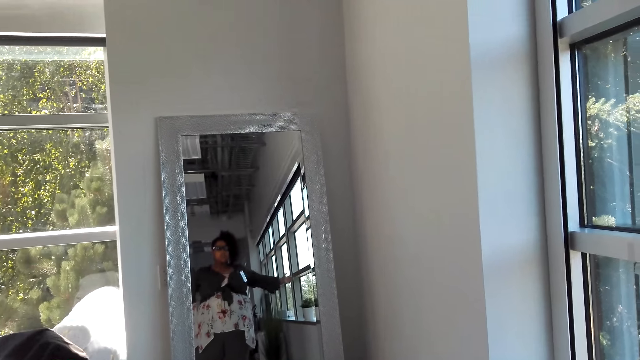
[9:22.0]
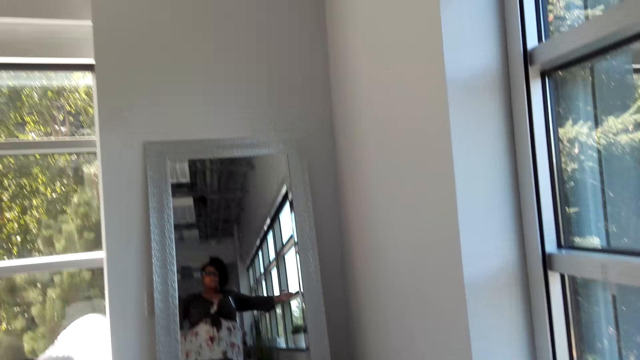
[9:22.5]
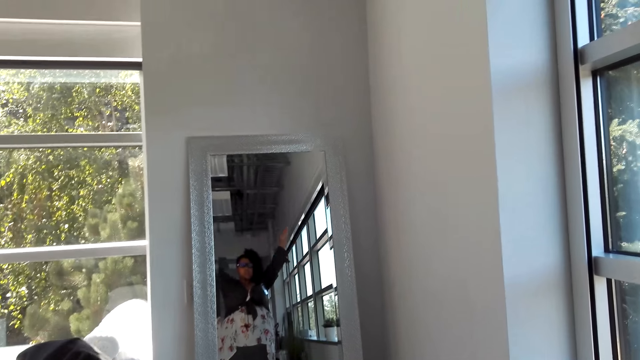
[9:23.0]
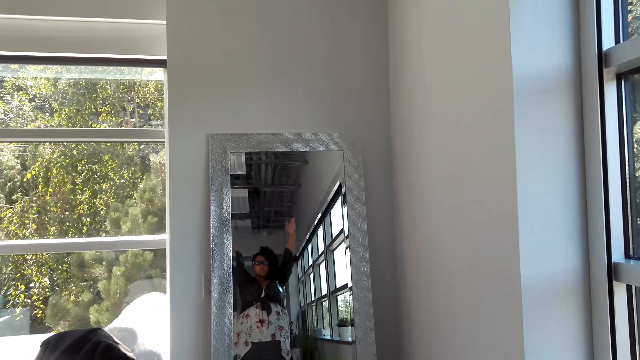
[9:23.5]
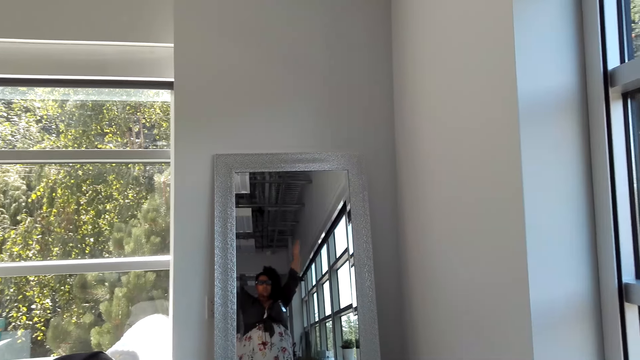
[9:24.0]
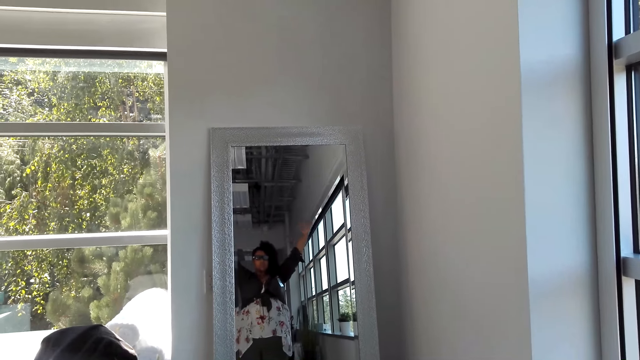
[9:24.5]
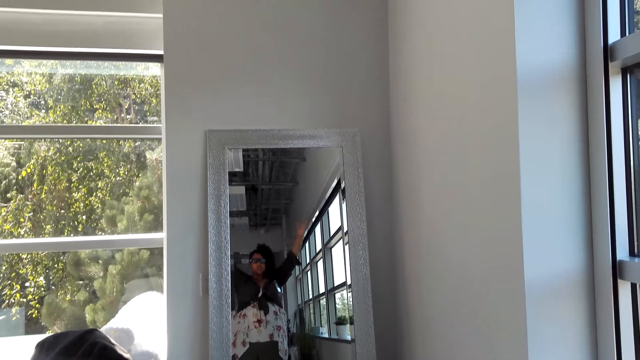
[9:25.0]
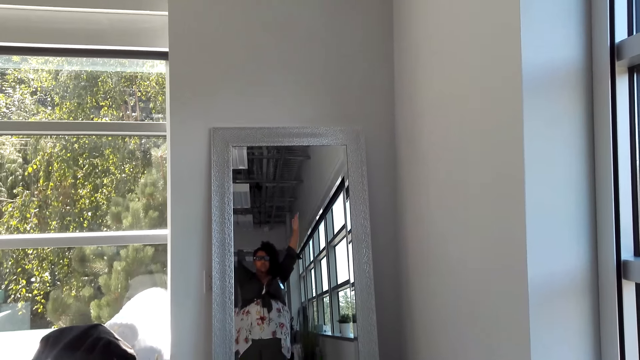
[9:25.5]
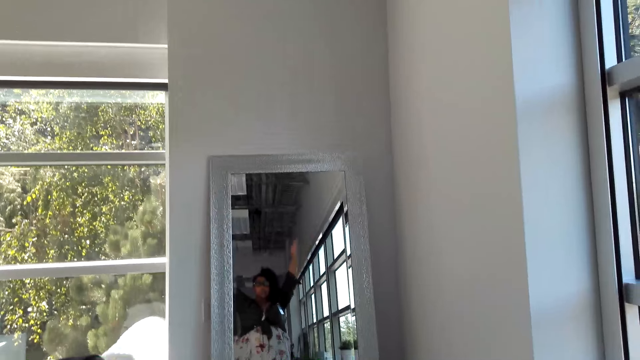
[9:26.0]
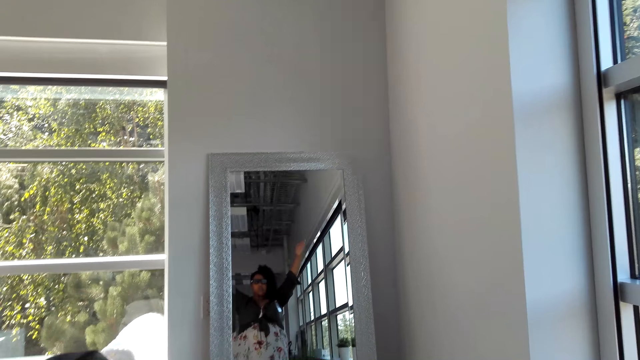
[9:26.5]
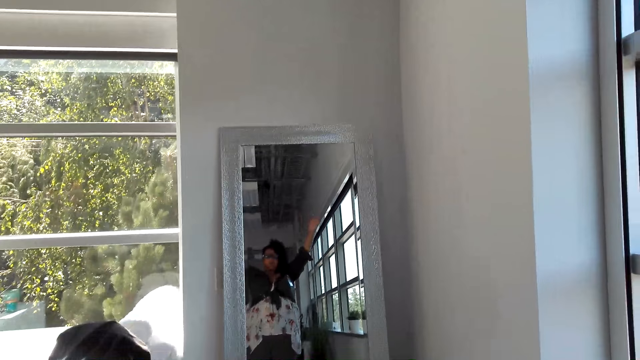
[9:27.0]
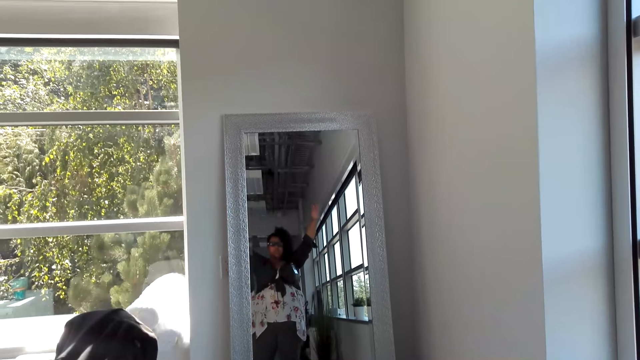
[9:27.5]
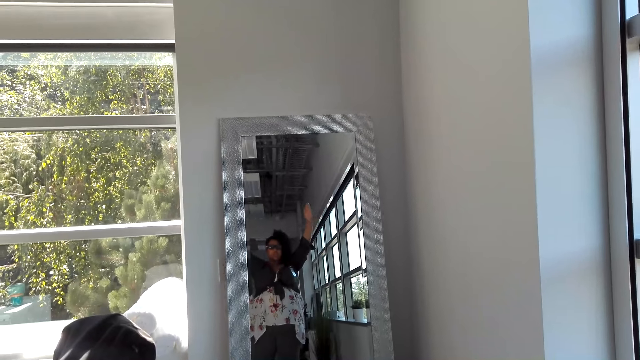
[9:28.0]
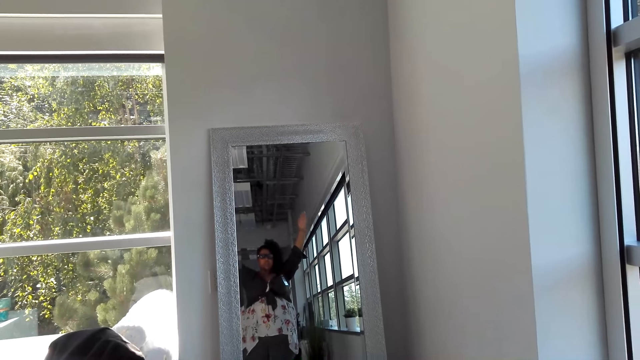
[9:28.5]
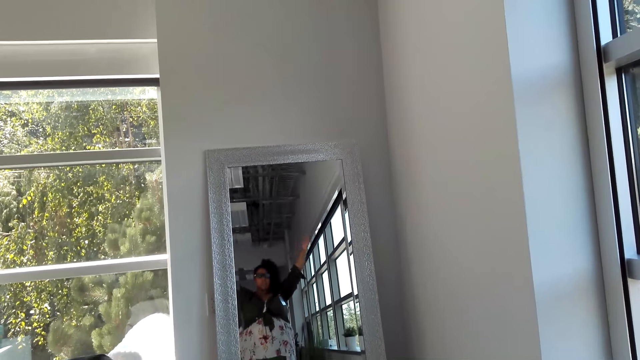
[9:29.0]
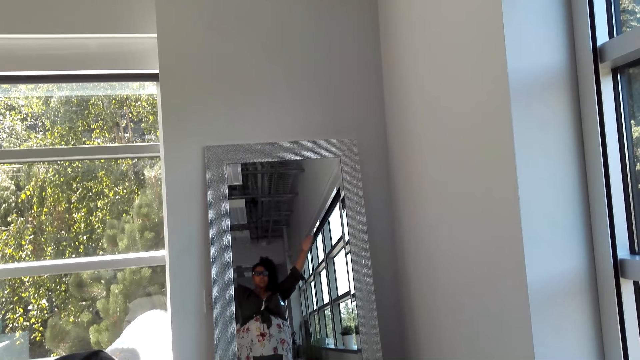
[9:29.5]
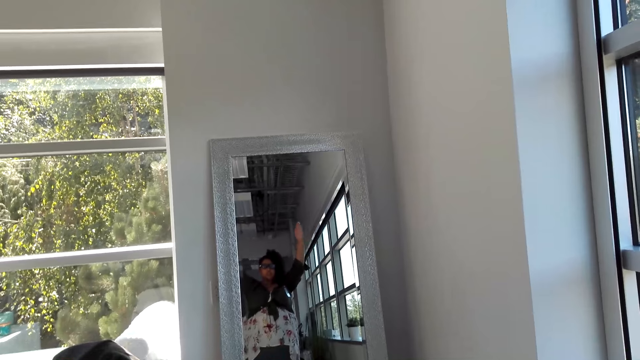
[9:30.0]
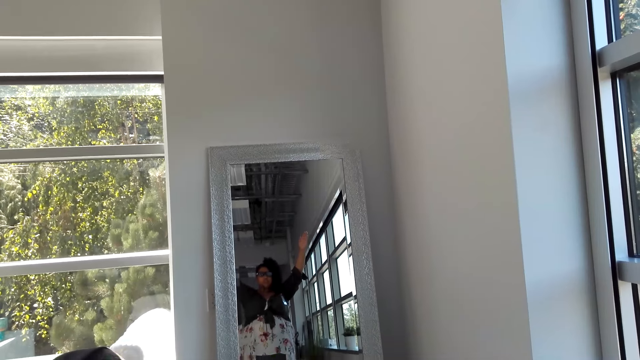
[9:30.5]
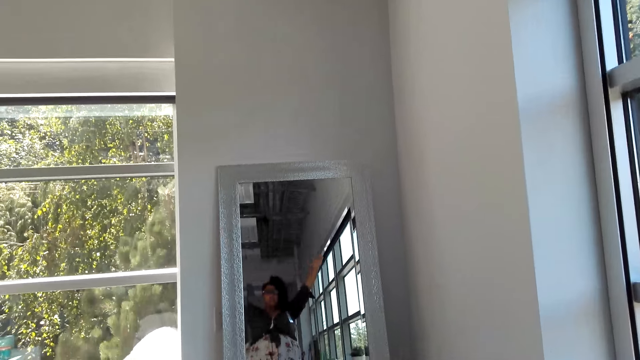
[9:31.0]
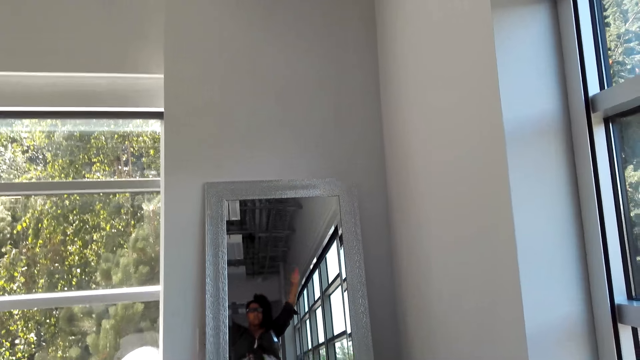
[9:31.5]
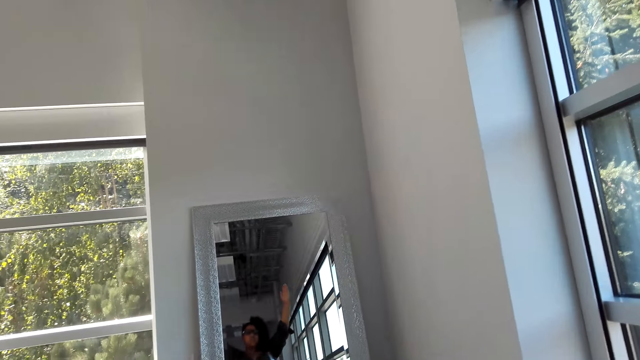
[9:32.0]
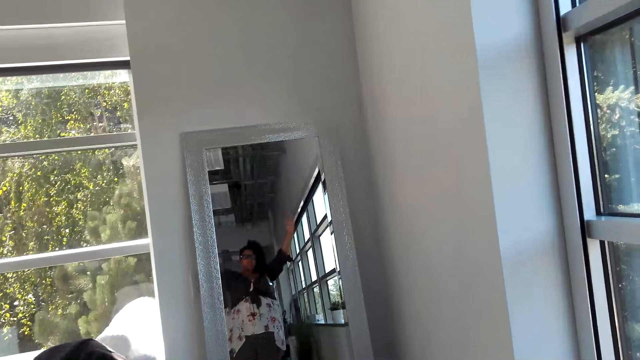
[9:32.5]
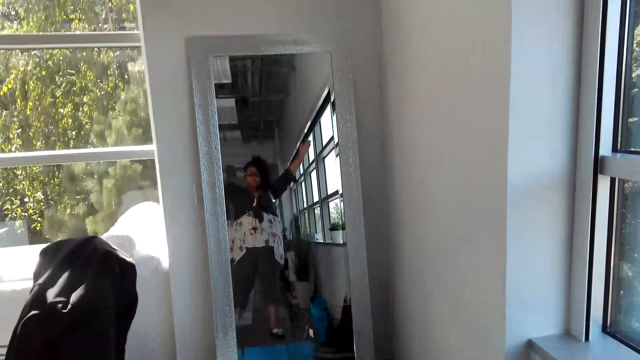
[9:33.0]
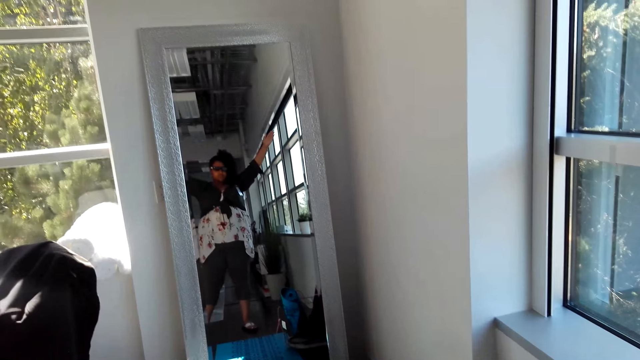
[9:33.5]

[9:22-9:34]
The camera wearer raises her hands. She moves her hands.

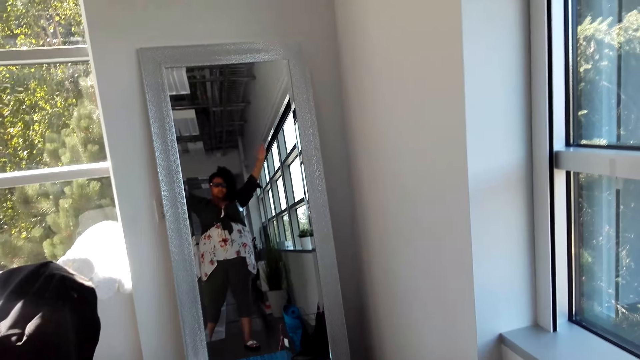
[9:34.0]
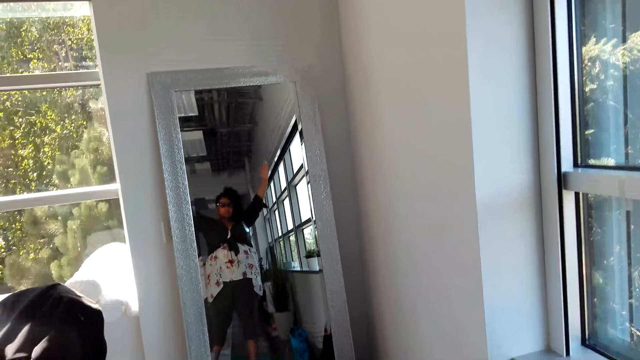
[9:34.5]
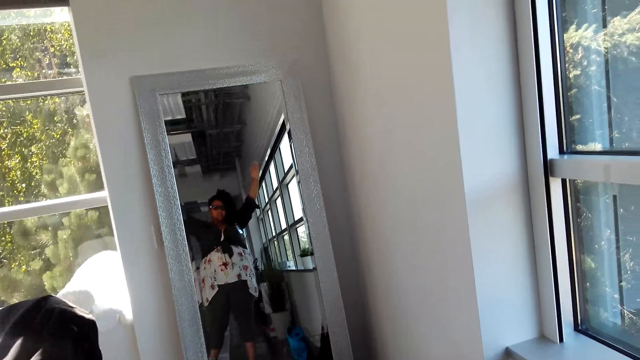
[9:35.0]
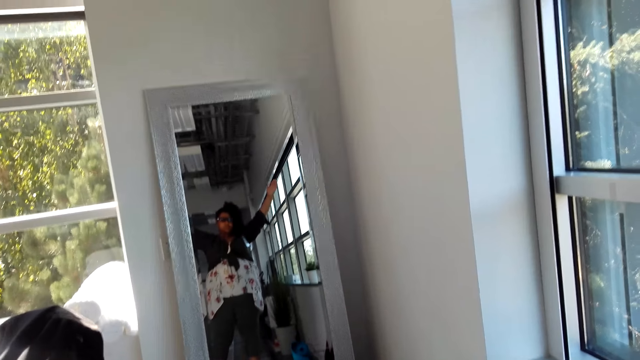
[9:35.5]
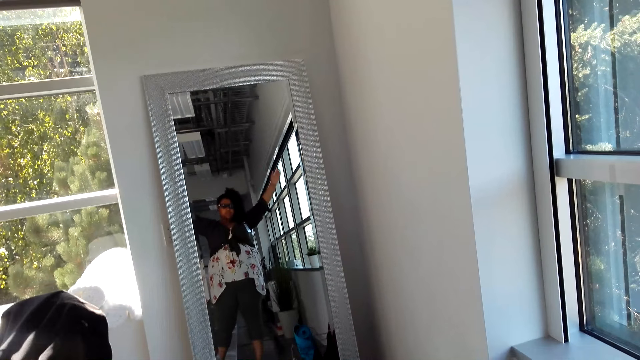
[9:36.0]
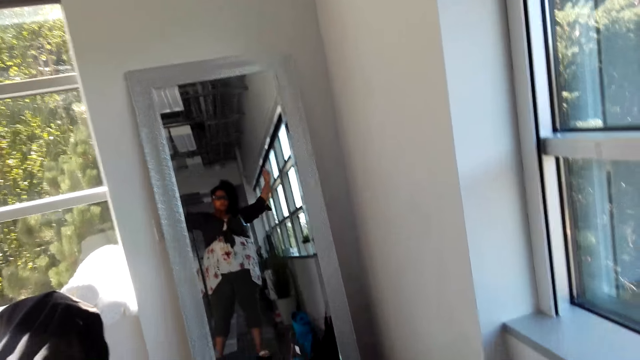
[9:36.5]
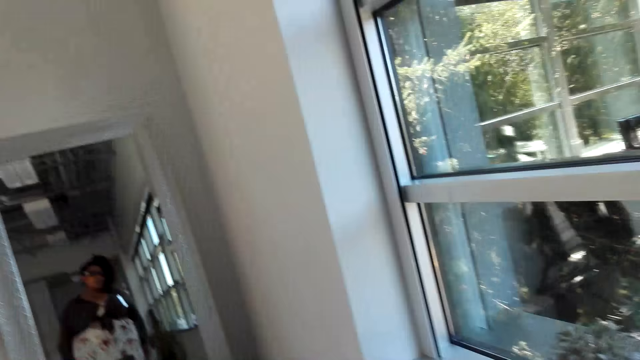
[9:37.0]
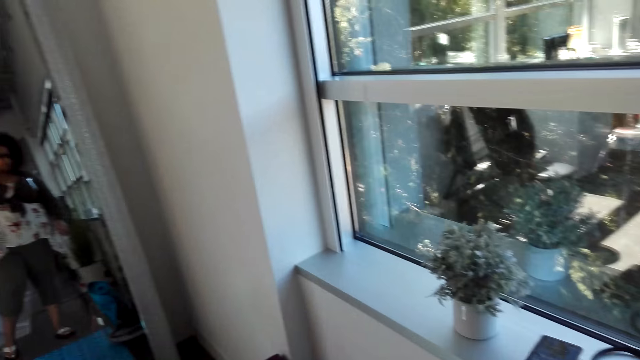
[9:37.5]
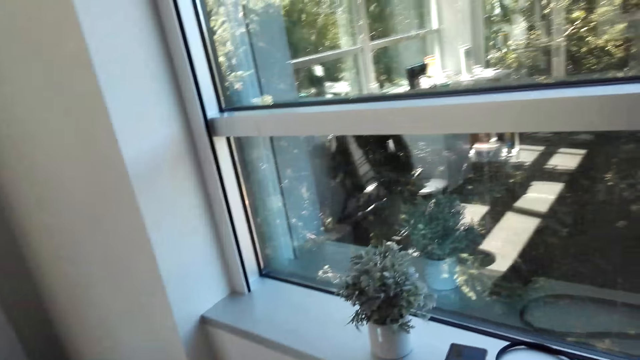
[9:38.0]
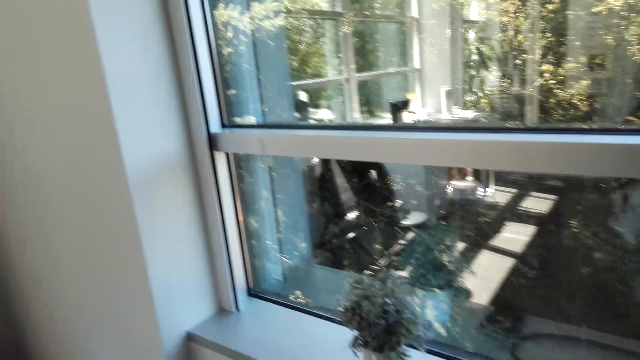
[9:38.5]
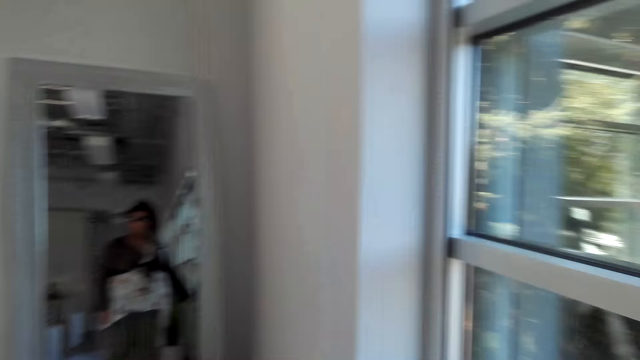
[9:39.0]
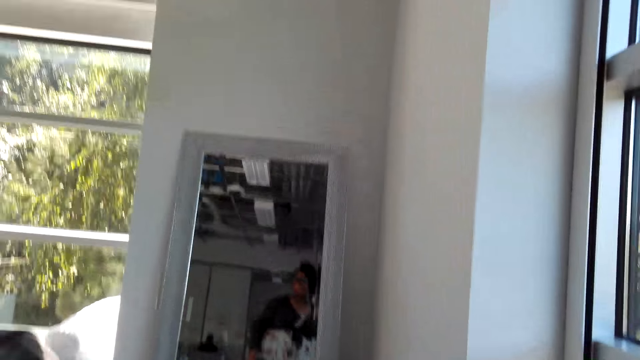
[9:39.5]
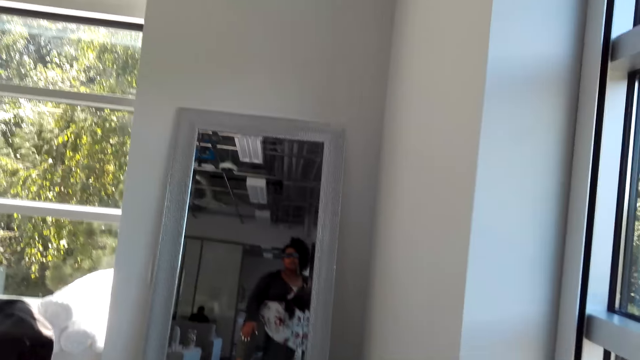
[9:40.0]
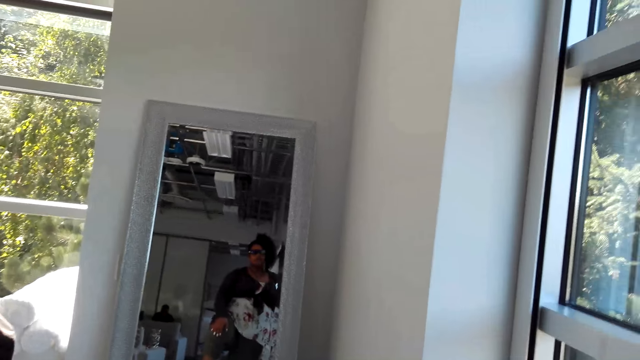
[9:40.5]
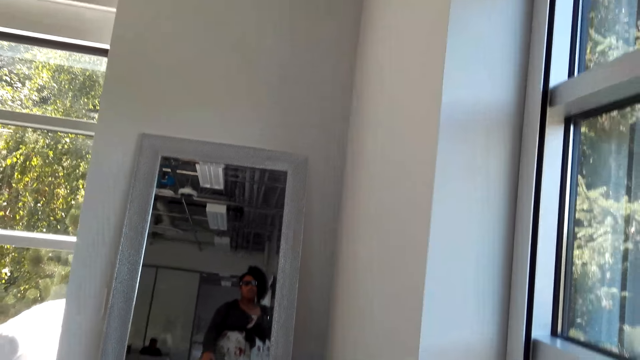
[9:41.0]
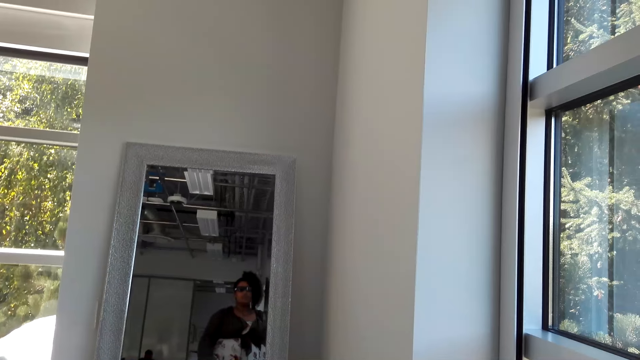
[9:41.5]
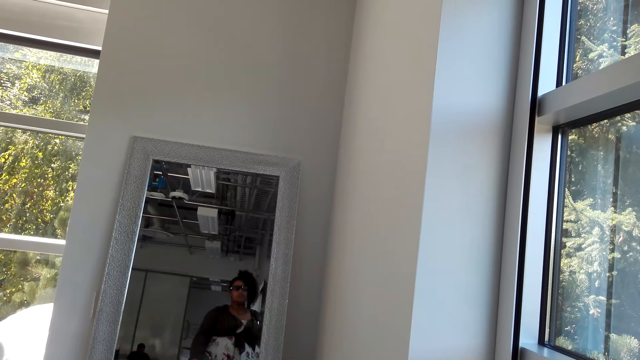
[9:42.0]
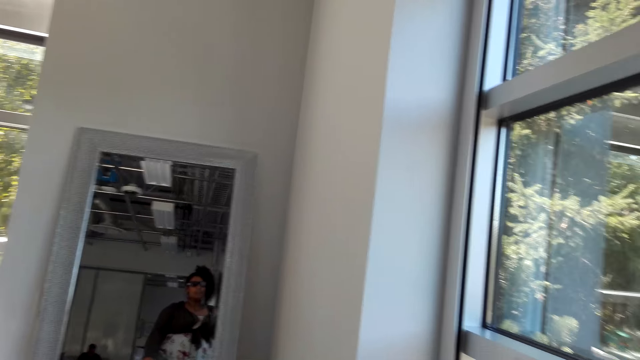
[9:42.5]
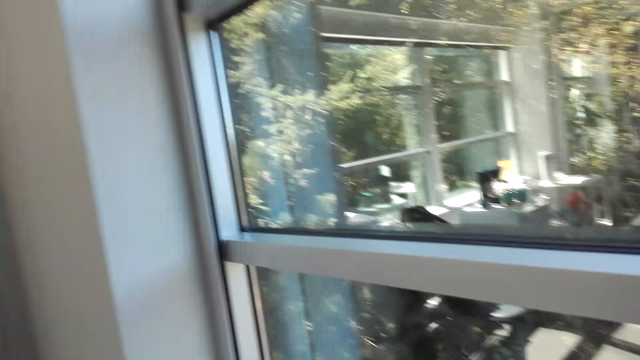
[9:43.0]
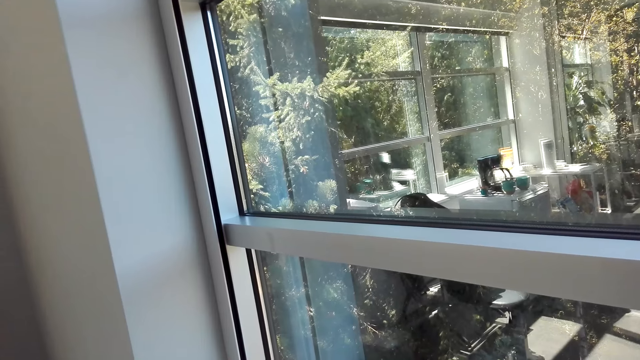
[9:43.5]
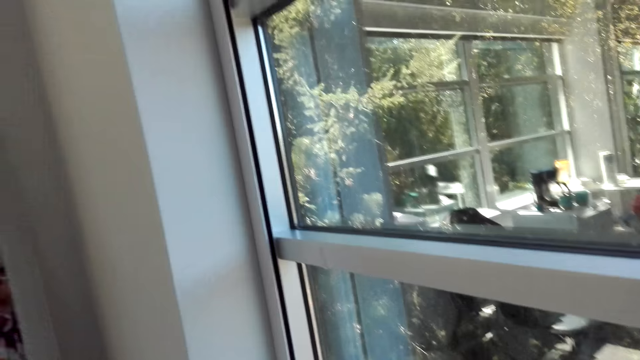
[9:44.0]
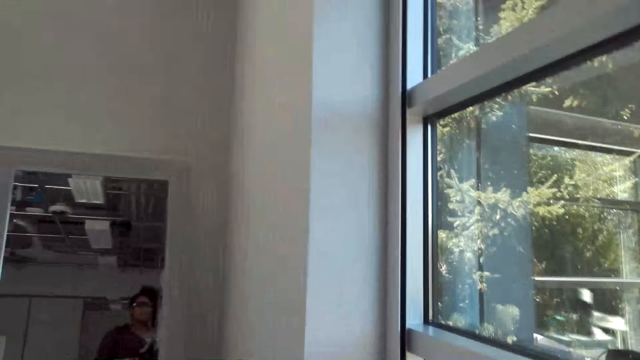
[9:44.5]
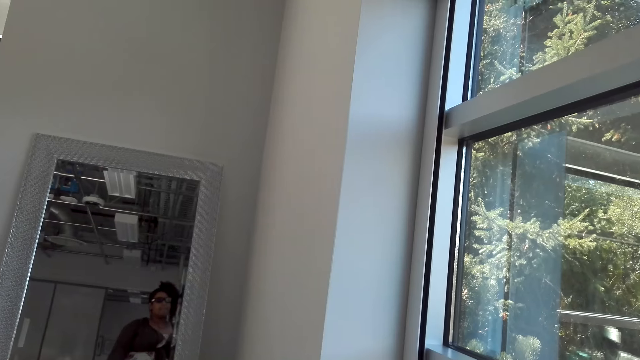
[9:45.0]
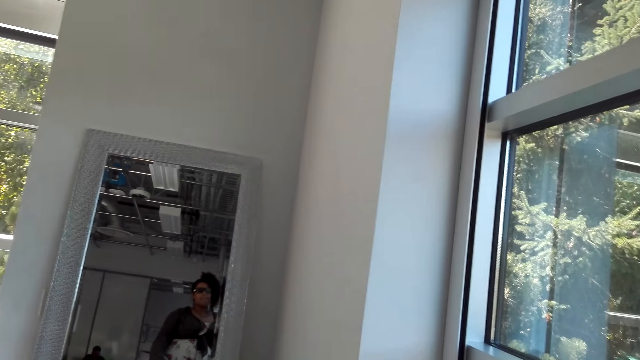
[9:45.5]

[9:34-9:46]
The camera wearer looks around. They look around.
